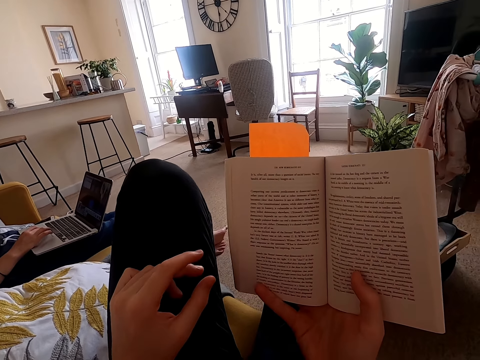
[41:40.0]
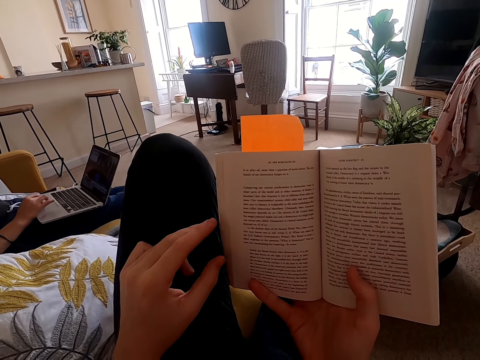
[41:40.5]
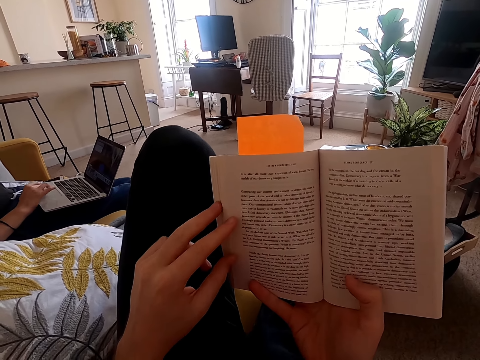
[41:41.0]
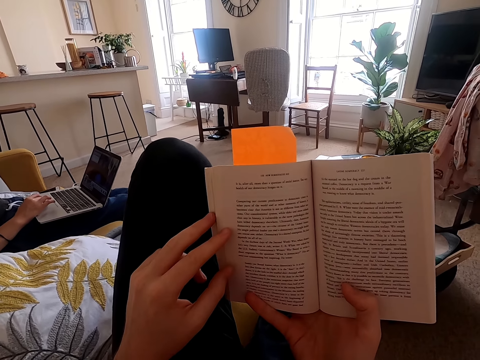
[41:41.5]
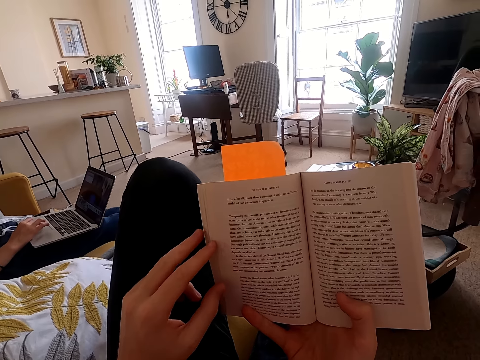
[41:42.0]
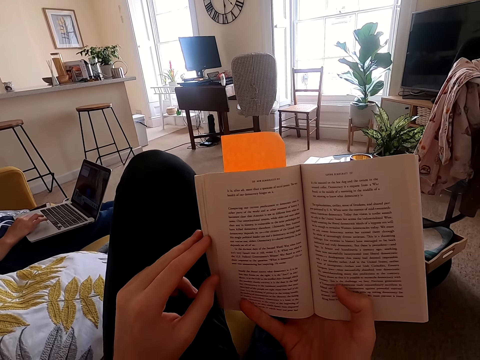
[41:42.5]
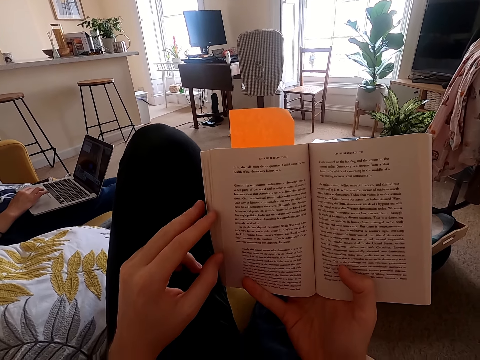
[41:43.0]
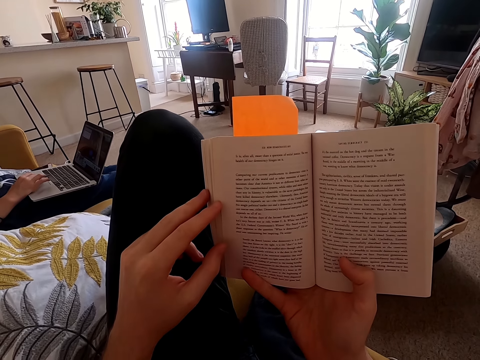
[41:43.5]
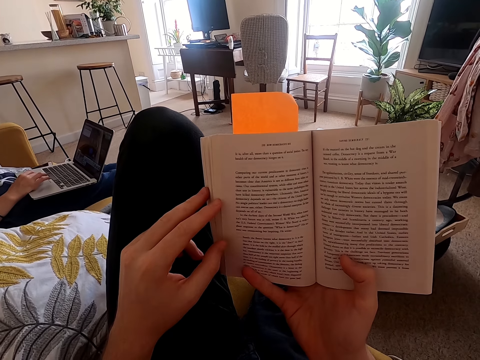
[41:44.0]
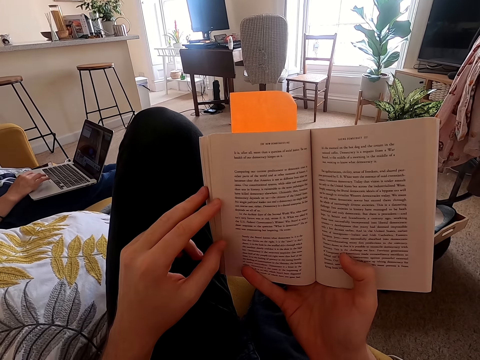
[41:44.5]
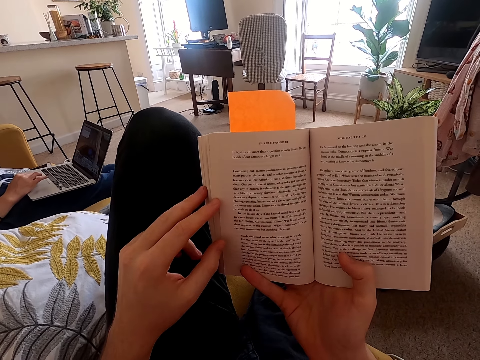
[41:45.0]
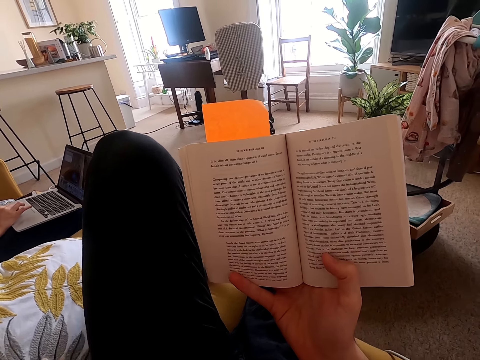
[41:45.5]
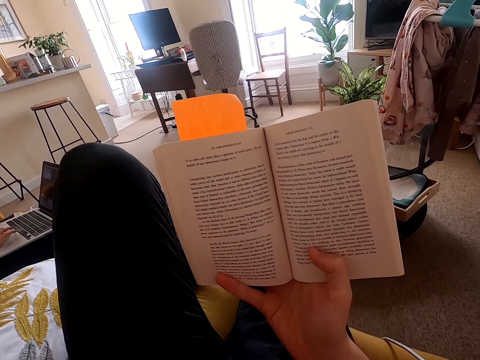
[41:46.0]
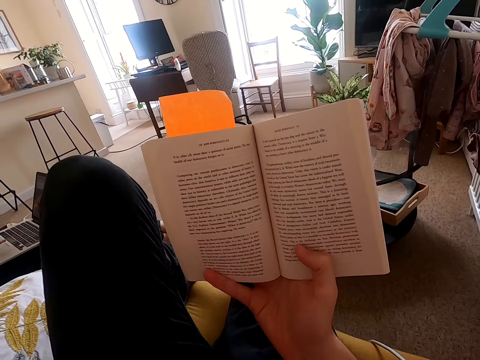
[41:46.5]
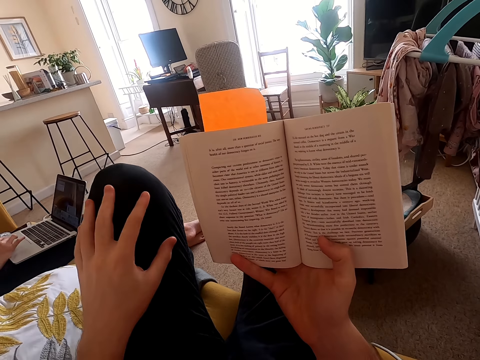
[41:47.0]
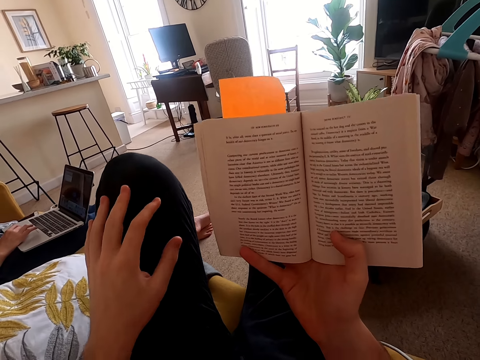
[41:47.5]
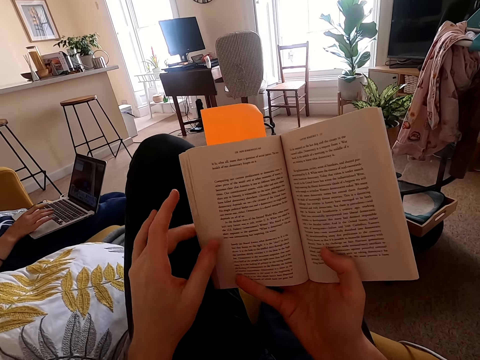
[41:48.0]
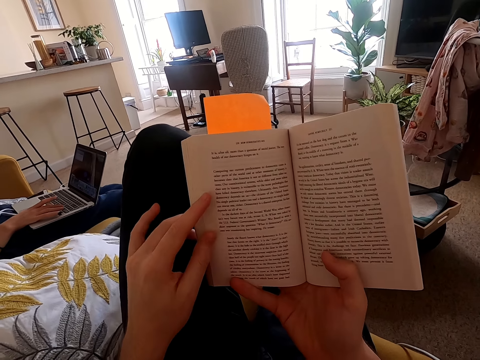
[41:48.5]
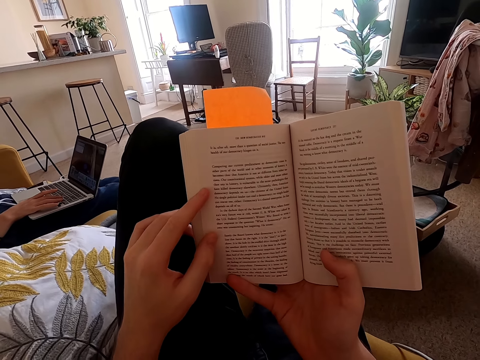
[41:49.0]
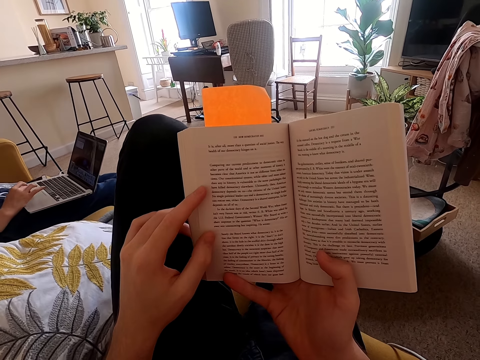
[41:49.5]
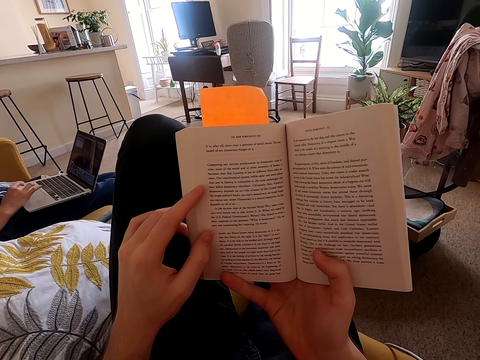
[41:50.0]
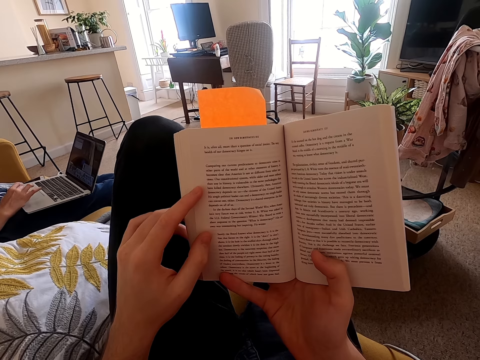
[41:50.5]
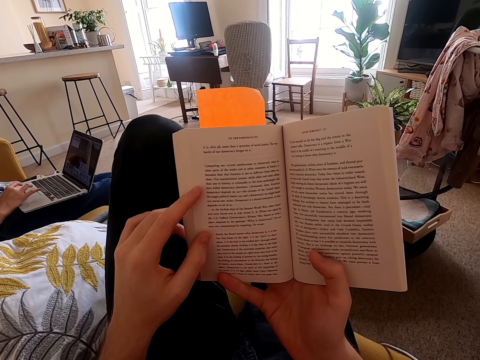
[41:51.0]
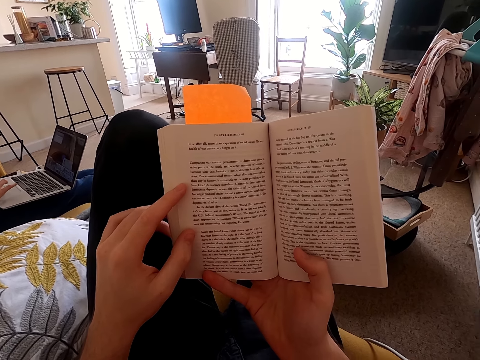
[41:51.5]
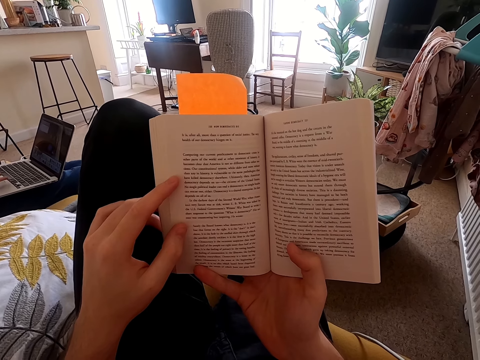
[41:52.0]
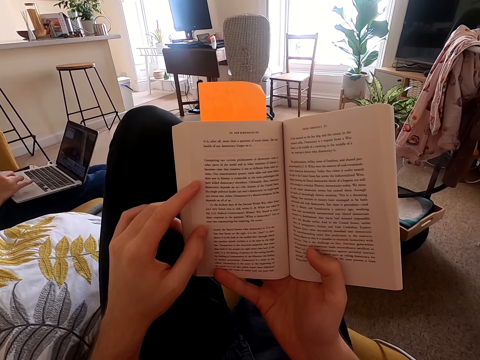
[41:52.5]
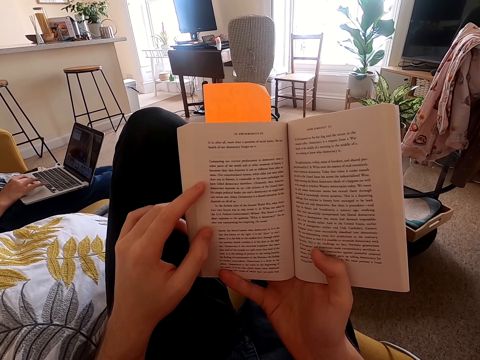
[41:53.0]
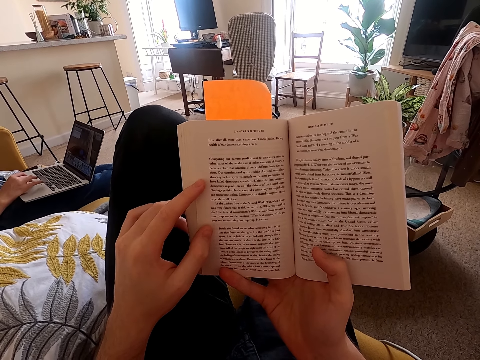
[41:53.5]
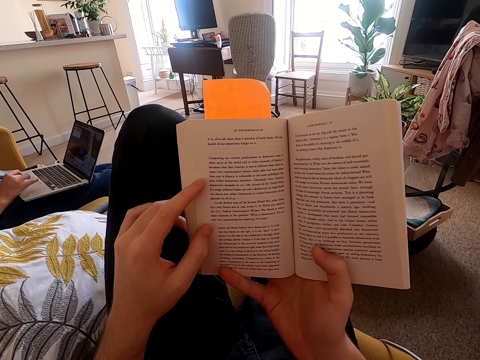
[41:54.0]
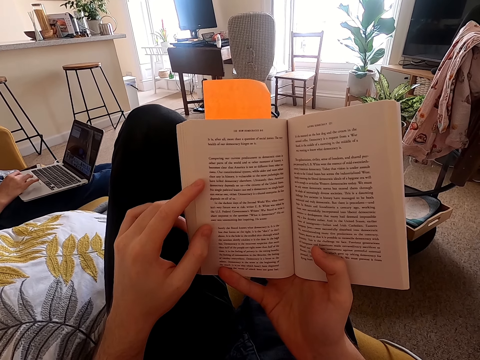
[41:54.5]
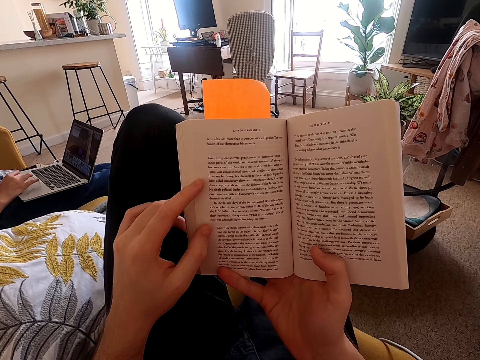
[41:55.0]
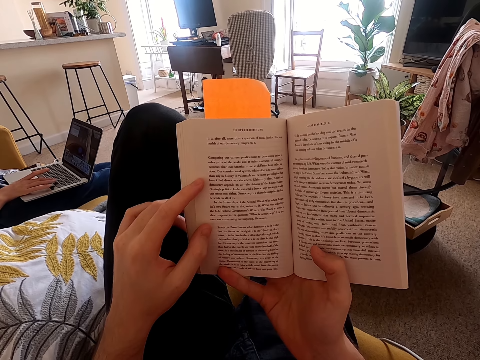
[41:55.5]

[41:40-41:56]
The camera wearer holds the book with one hand. They read the book. They breathe heavily. They read the book.
